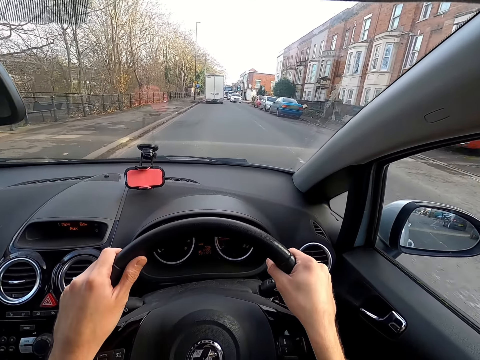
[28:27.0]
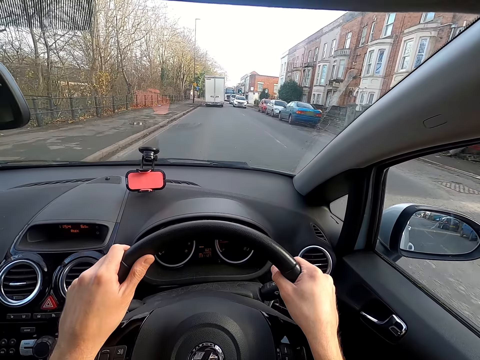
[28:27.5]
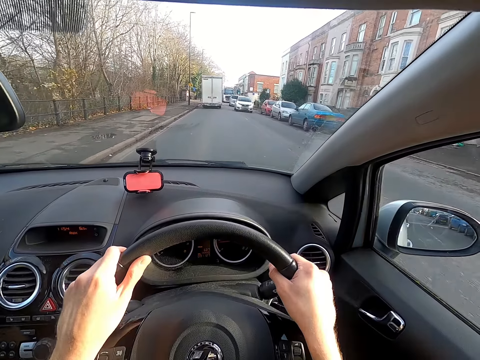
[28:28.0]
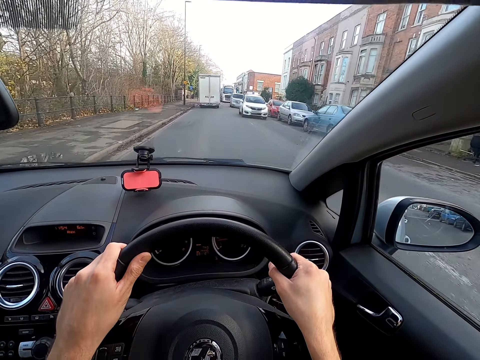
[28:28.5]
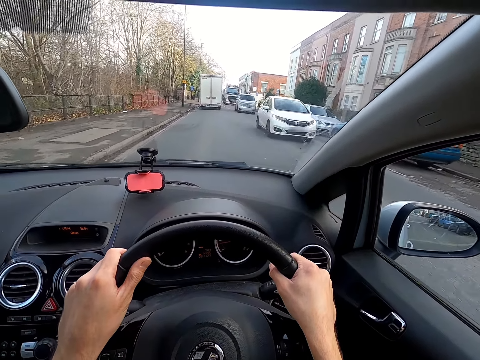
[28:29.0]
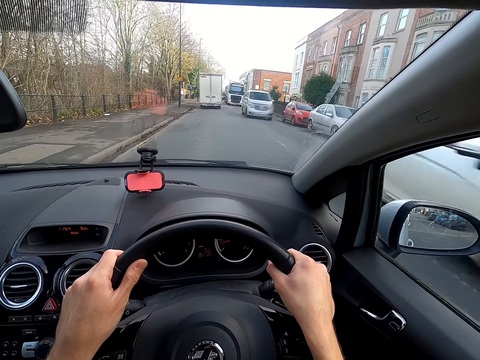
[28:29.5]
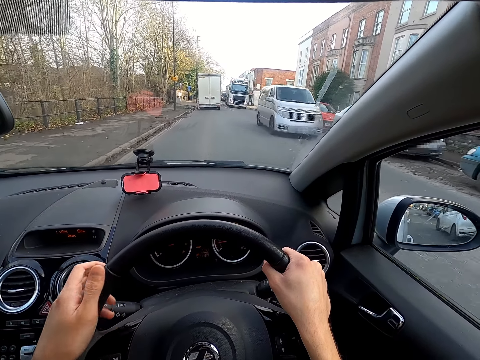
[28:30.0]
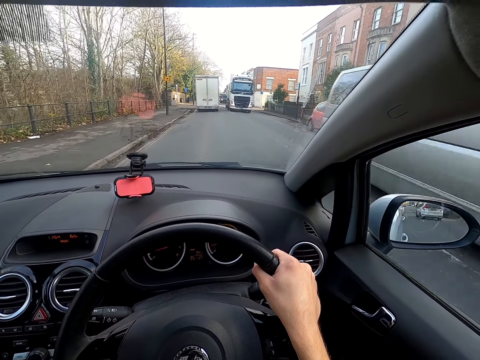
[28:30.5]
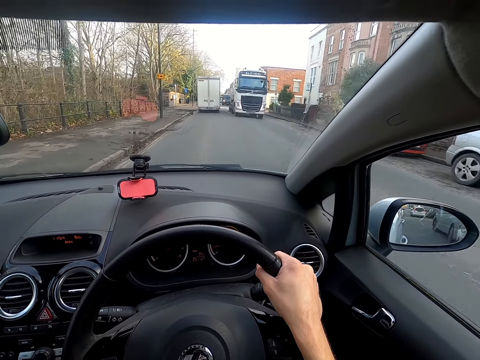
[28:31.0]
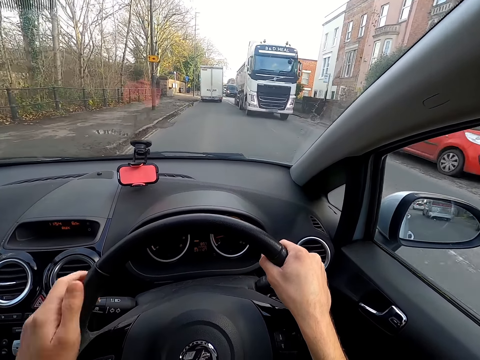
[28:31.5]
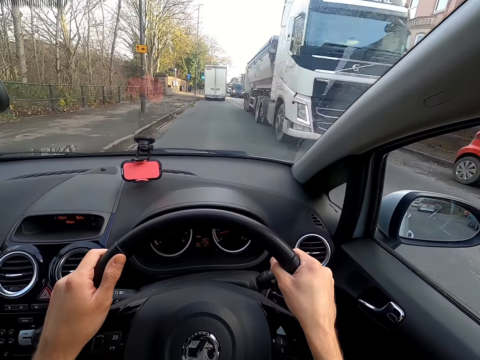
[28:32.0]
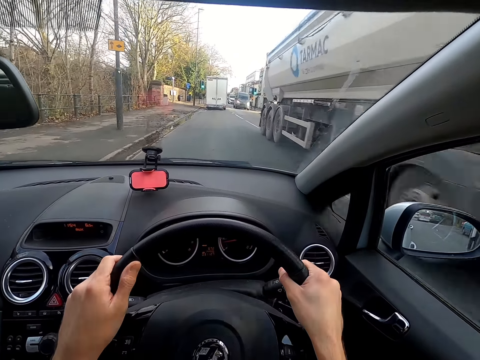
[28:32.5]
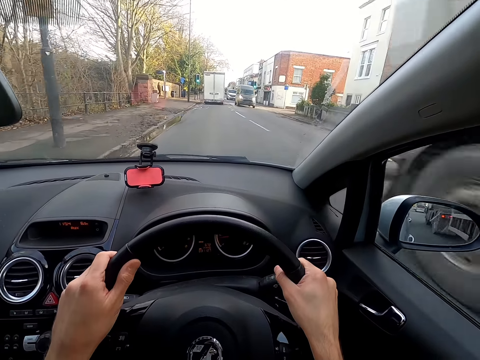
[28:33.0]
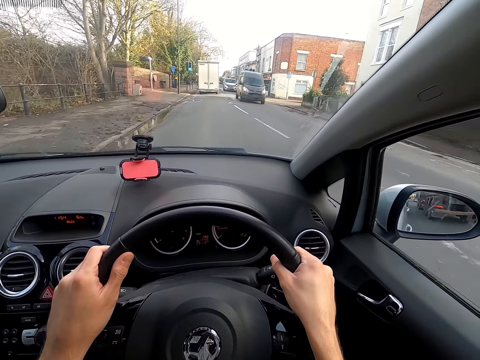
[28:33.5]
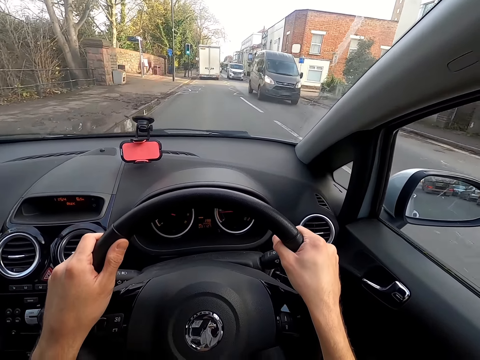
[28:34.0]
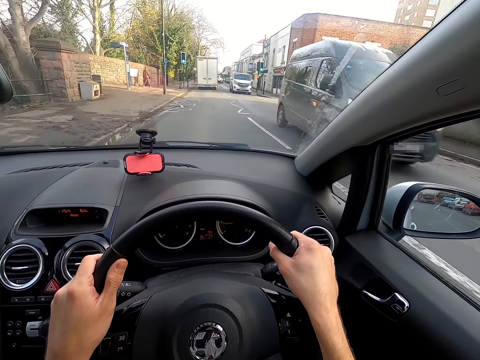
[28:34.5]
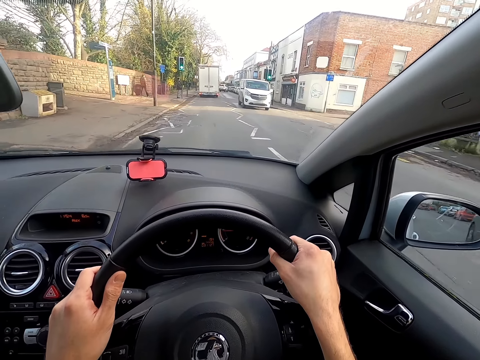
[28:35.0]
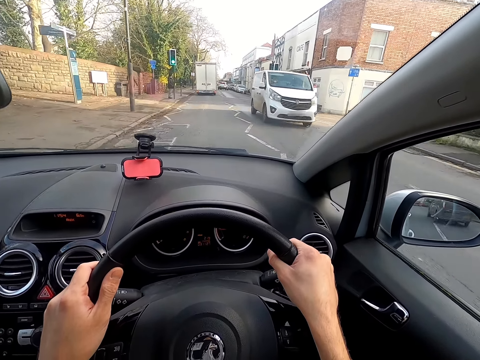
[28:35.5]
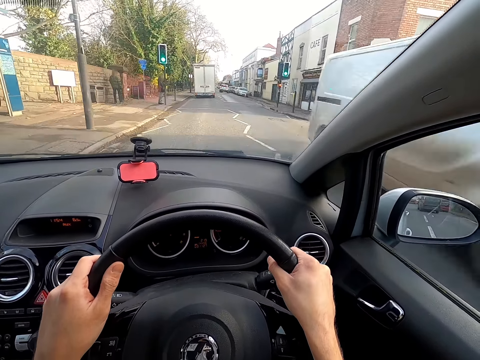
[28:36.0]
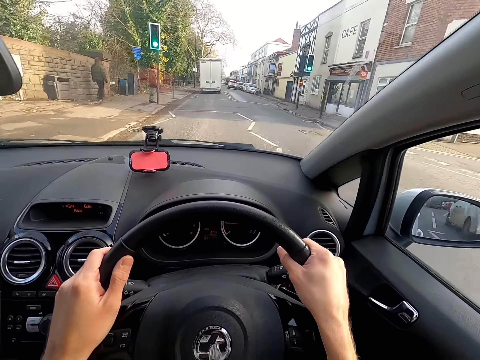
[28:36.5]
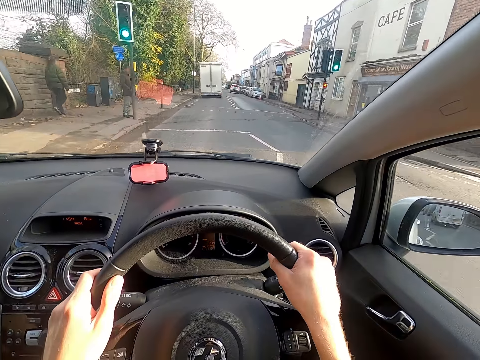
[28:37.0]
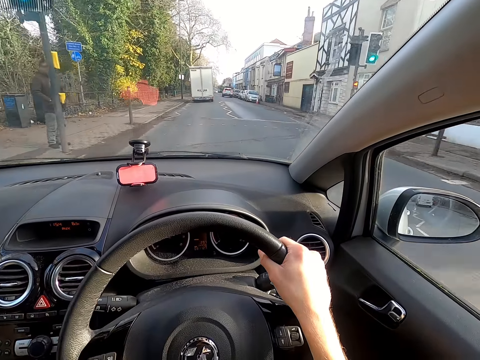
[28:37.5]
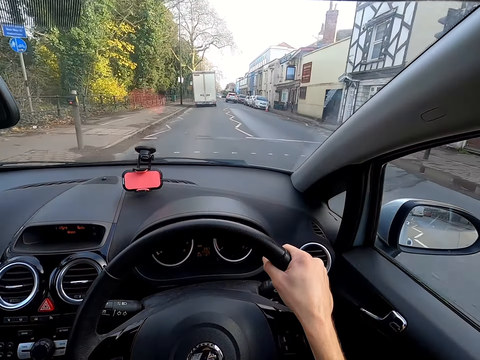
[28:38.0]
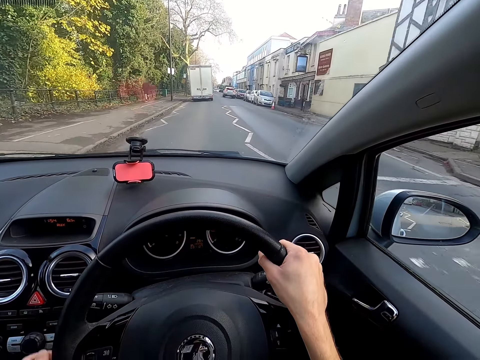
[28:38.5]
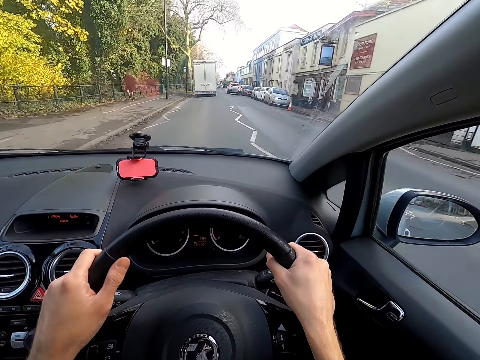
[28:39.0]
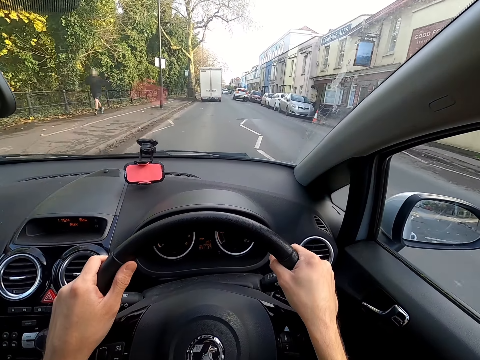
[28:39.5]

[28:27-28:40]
The camera wearer drives past a white car. They drive past a silver bus. They drive past a white truck. They drive past a black van. They drive past a white van.

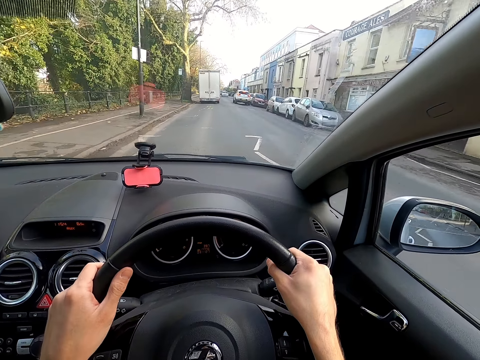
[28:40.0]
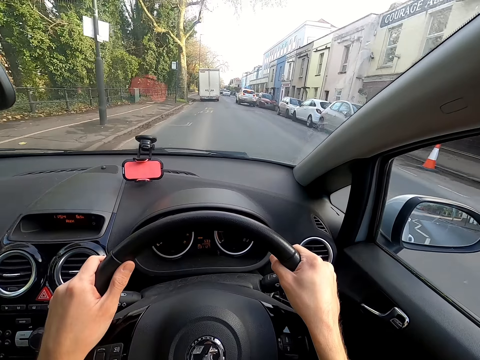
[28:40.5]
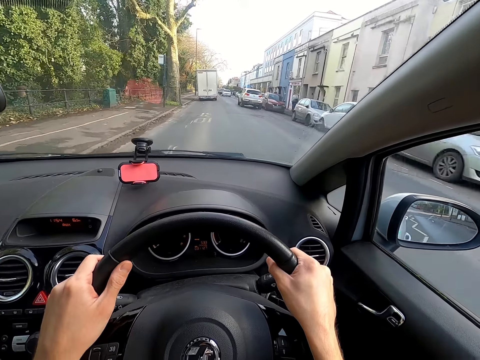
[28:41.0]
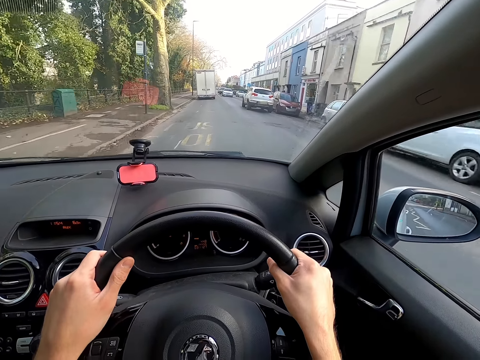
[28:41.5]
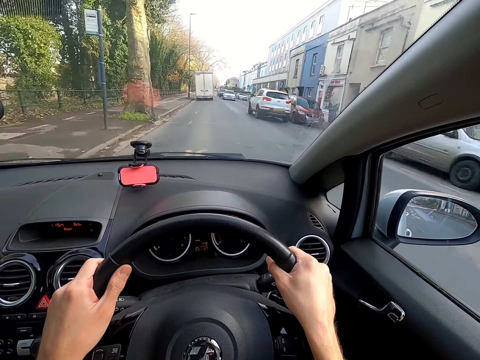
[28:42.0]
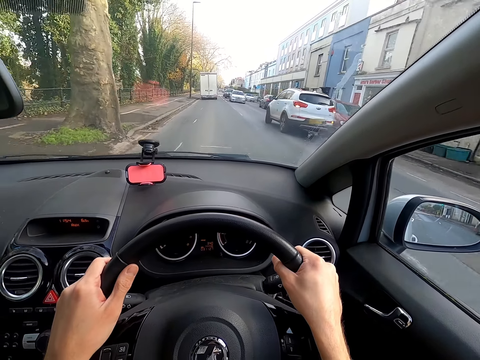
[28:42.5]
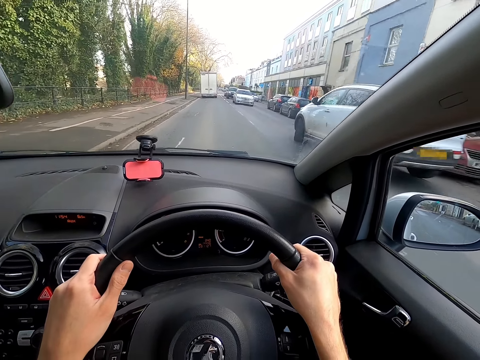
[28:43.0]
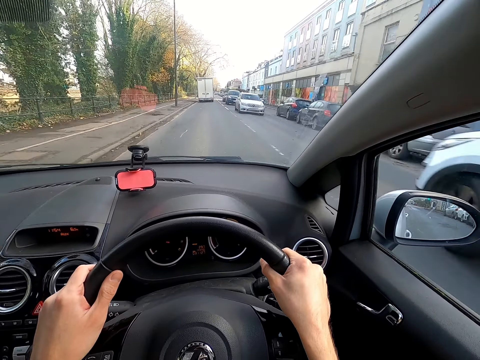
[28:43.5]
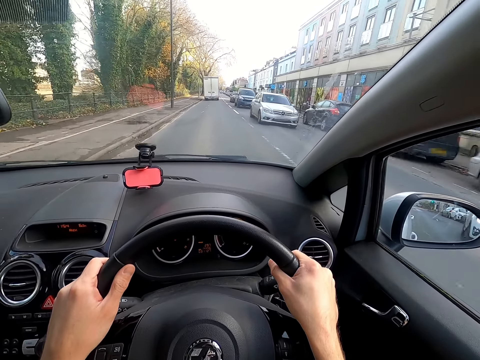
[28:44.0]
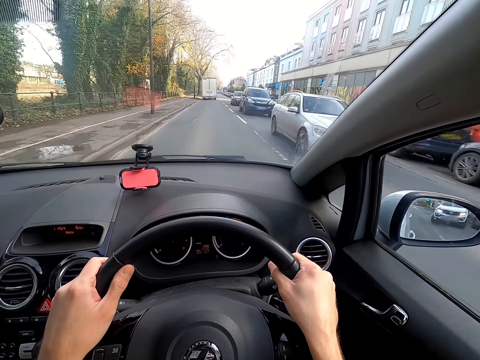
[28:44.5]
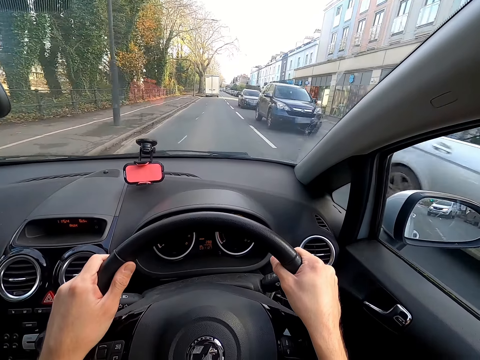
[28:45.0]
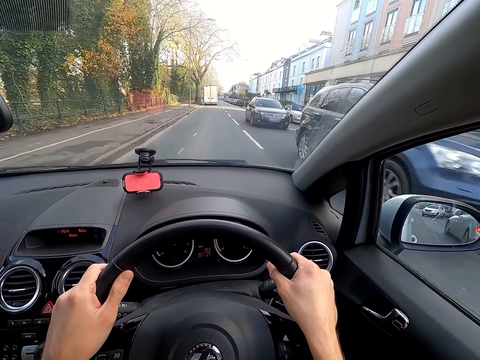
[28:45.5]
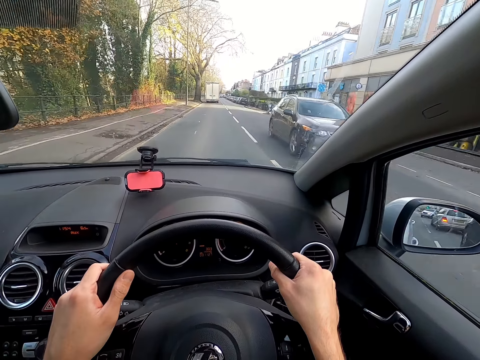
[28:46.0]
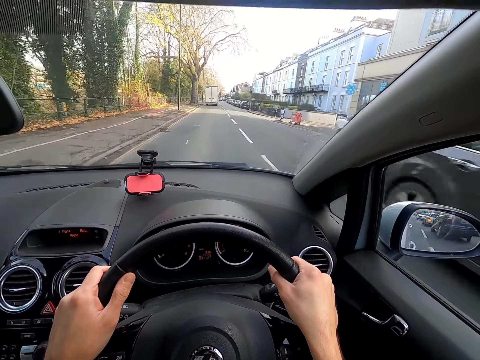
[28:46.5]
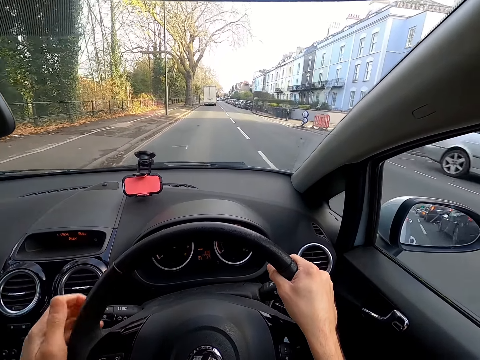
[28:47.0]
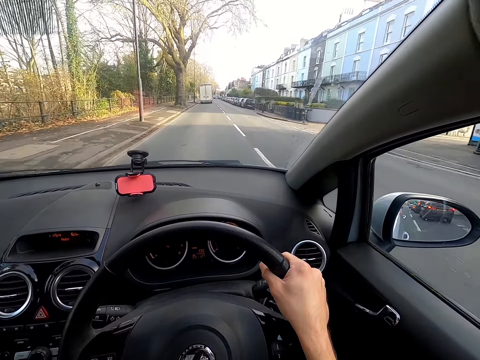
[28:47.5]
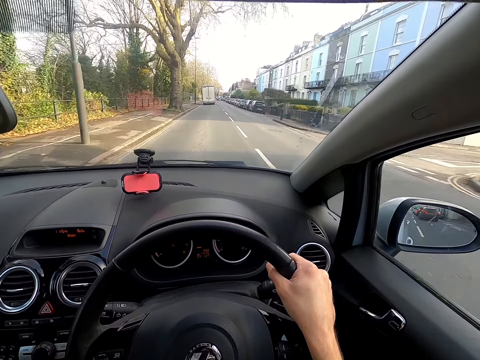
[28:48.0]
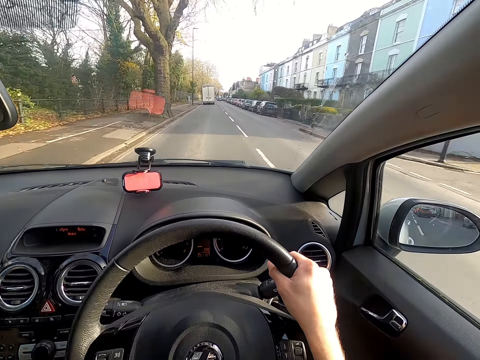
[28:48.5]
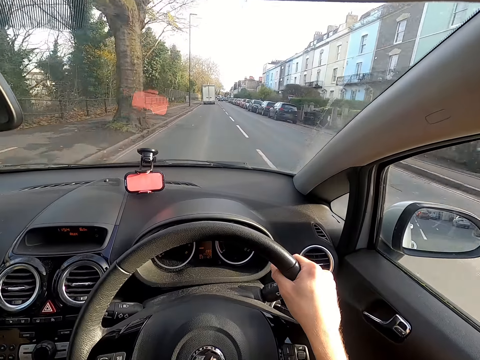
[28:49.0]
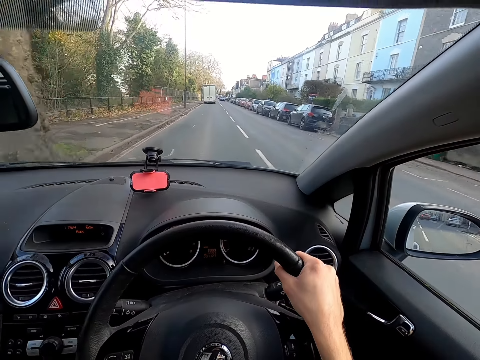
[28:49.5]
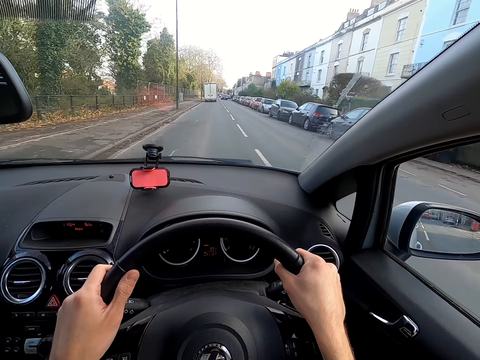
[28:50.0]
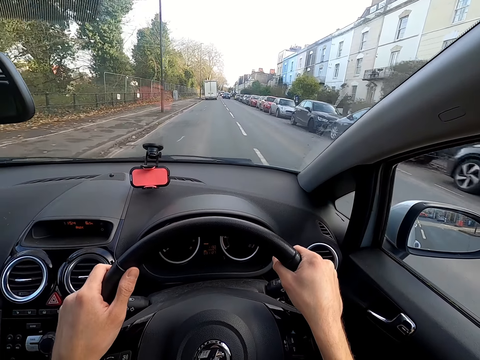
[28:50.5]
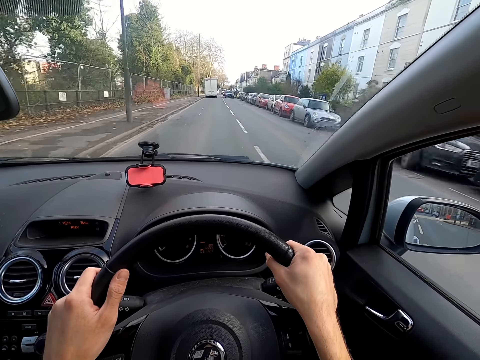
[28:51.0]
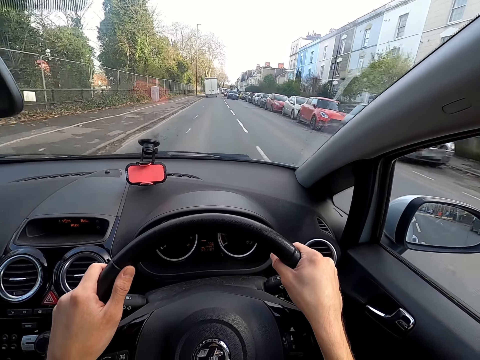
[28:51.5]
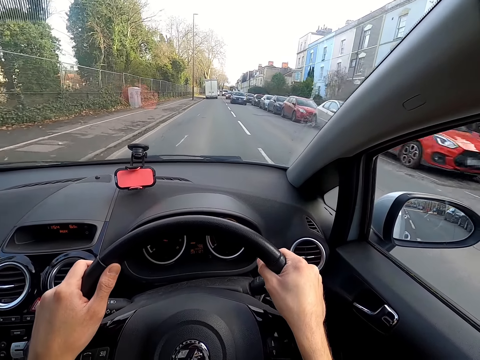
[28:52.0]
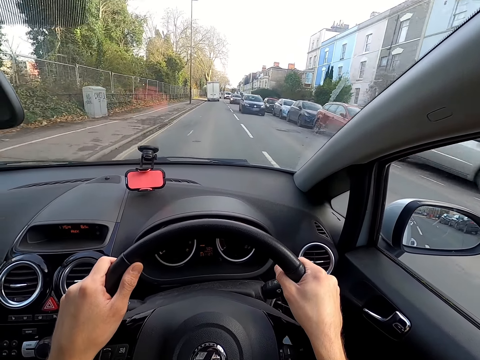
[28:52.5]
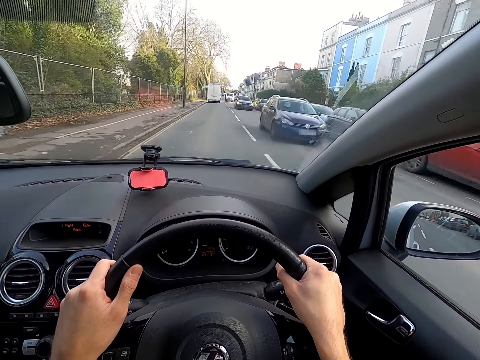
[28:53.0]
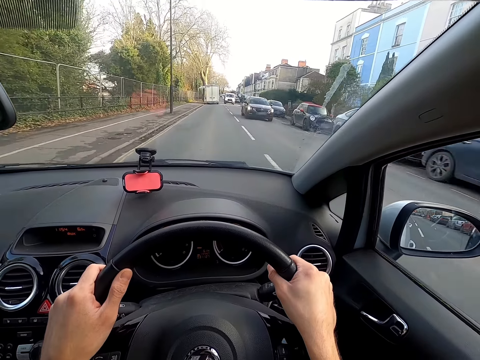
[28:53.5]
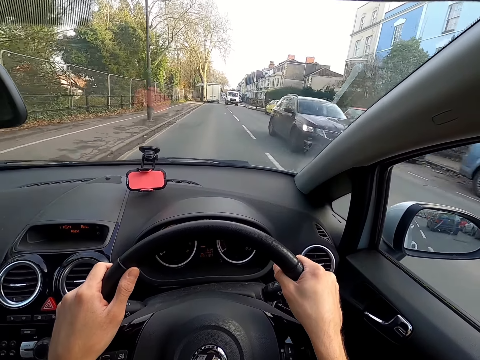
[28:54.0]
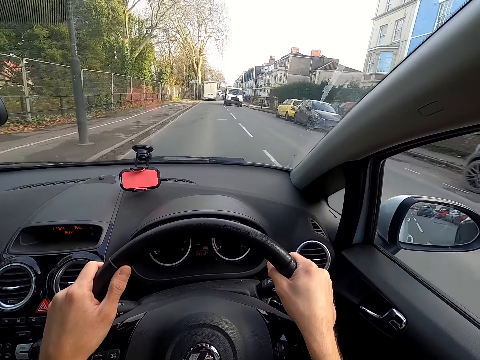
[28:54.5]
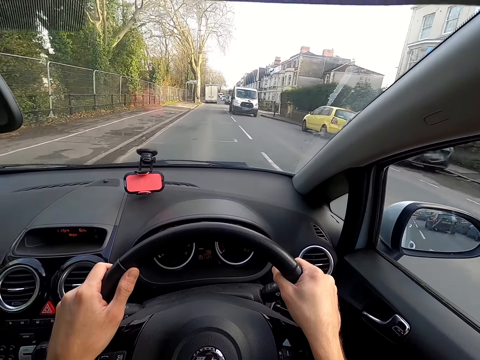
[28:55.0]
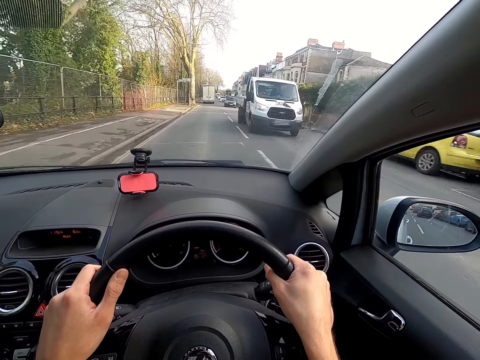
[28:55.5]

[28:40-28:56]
The camera wearer drives past a white car. They drive past a white car again. They drive past a blue car. They drive past a grey car. They drive past a blue car. They drive past a black car.
